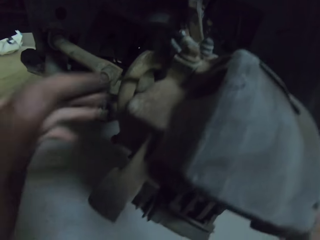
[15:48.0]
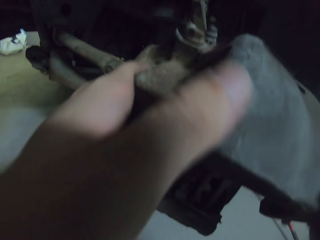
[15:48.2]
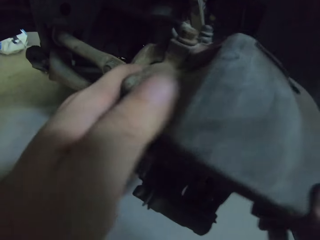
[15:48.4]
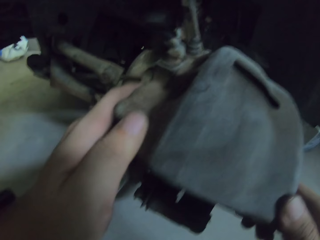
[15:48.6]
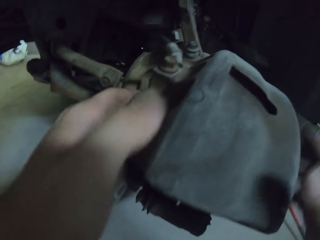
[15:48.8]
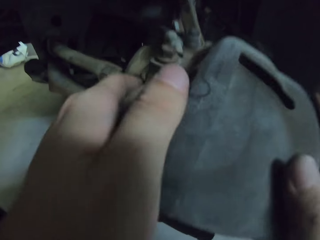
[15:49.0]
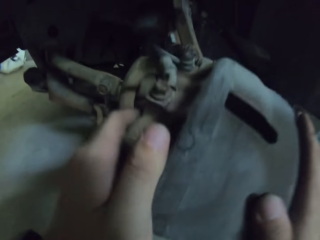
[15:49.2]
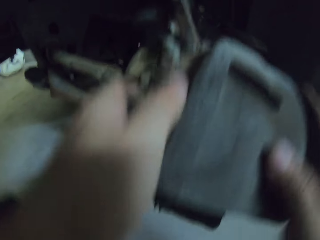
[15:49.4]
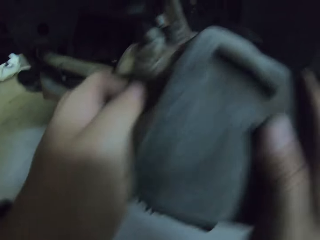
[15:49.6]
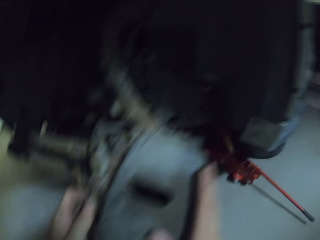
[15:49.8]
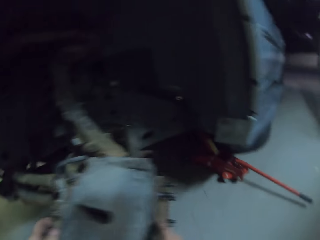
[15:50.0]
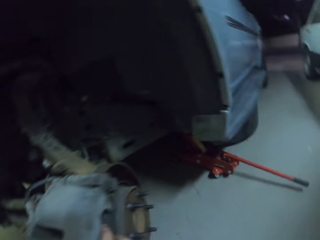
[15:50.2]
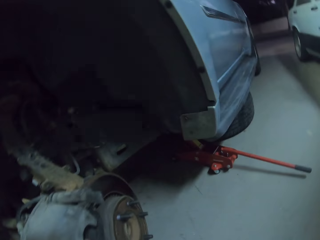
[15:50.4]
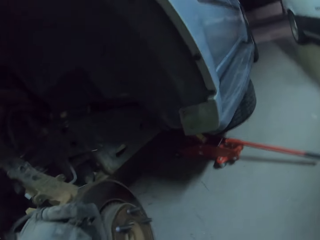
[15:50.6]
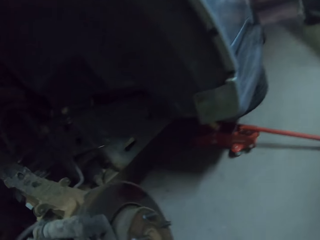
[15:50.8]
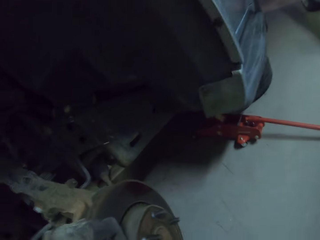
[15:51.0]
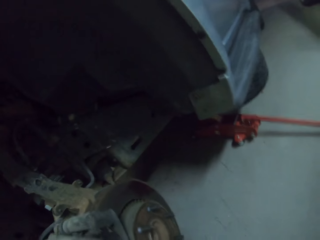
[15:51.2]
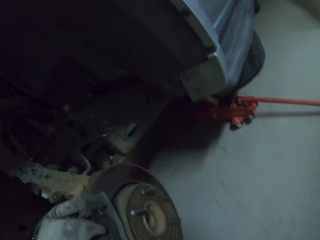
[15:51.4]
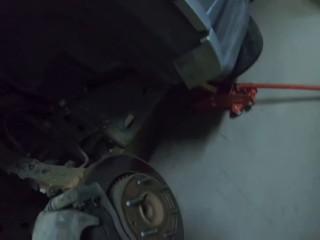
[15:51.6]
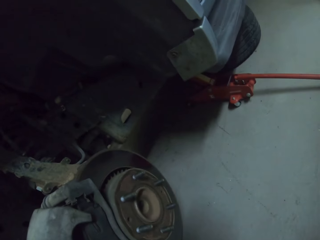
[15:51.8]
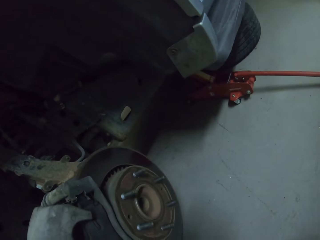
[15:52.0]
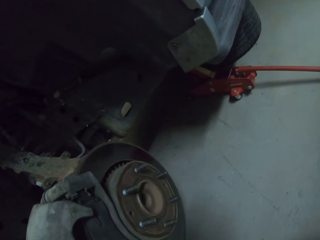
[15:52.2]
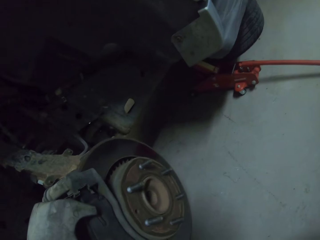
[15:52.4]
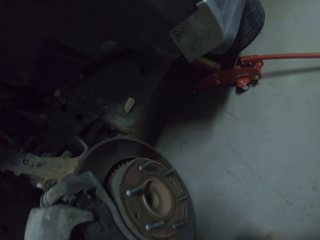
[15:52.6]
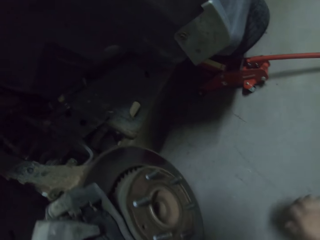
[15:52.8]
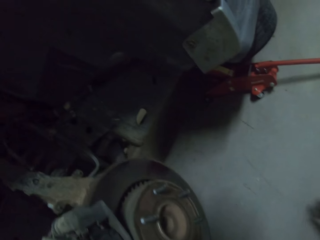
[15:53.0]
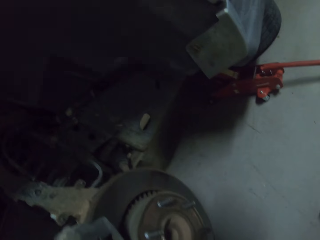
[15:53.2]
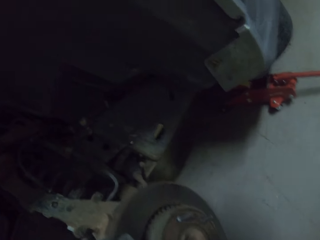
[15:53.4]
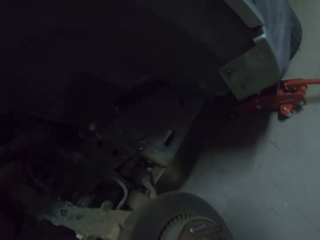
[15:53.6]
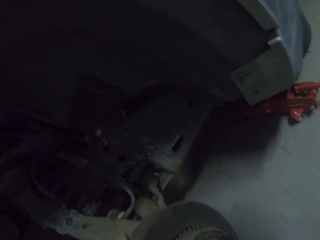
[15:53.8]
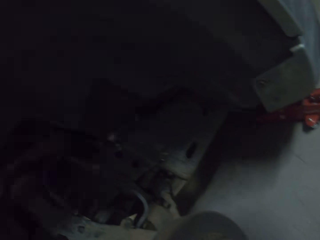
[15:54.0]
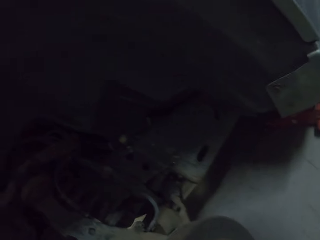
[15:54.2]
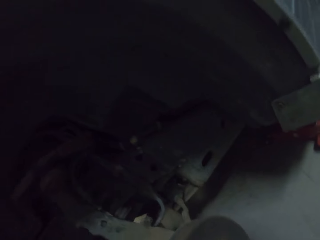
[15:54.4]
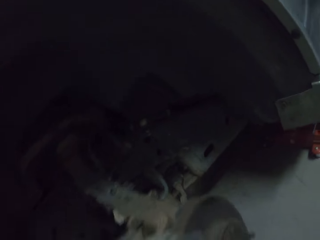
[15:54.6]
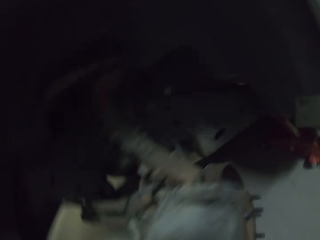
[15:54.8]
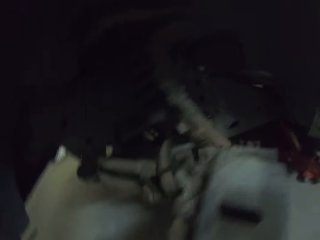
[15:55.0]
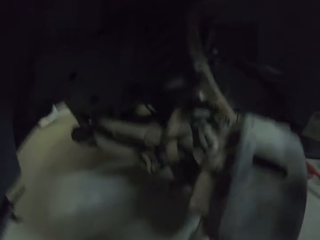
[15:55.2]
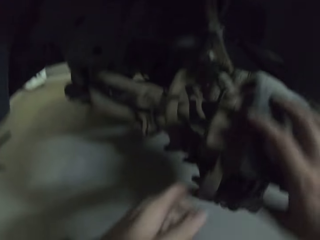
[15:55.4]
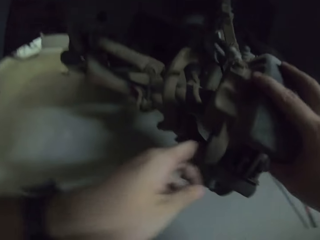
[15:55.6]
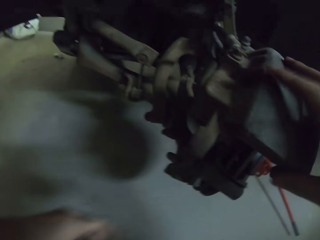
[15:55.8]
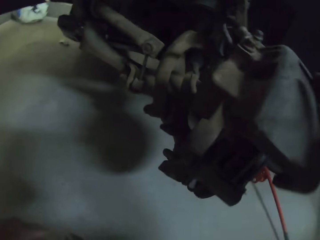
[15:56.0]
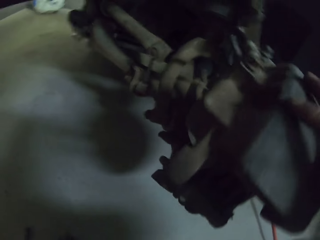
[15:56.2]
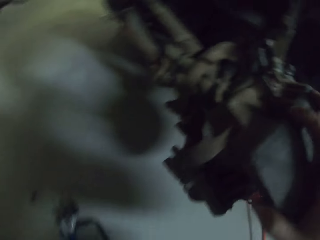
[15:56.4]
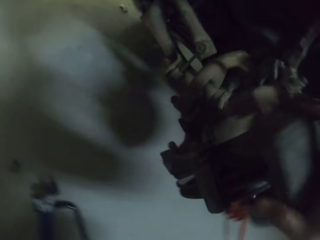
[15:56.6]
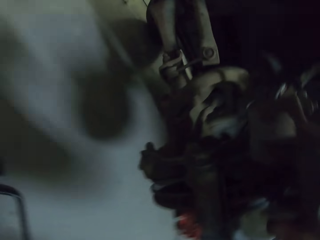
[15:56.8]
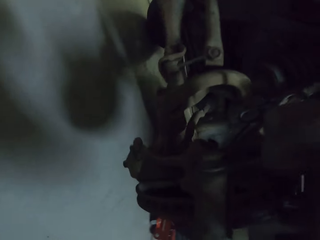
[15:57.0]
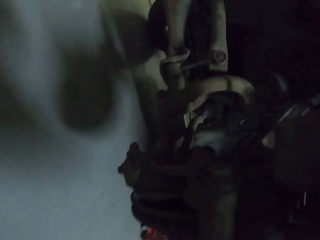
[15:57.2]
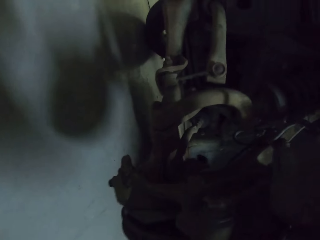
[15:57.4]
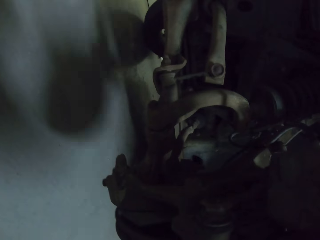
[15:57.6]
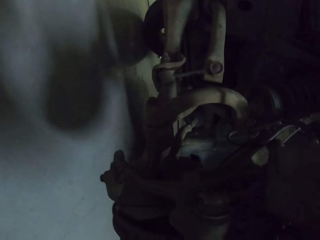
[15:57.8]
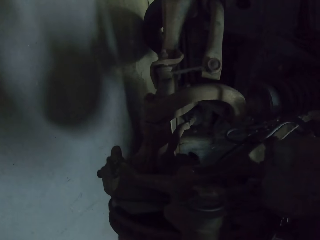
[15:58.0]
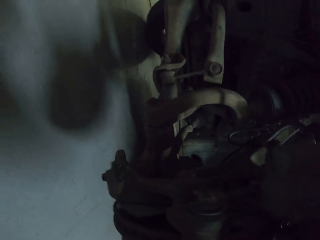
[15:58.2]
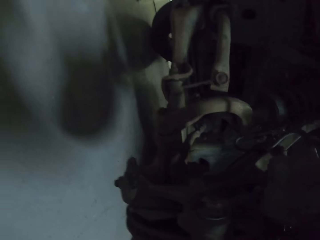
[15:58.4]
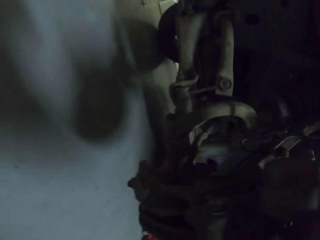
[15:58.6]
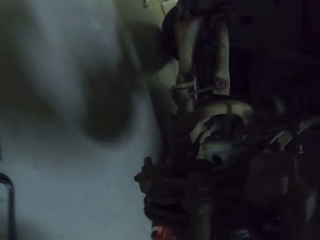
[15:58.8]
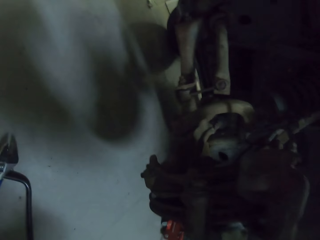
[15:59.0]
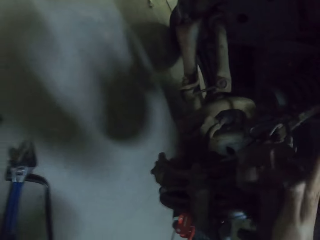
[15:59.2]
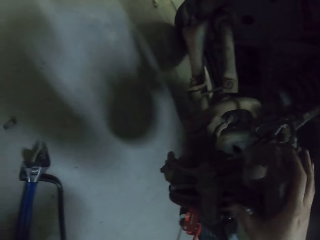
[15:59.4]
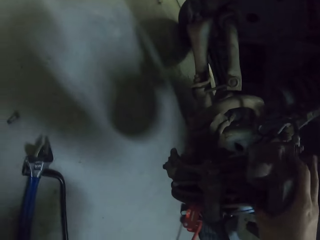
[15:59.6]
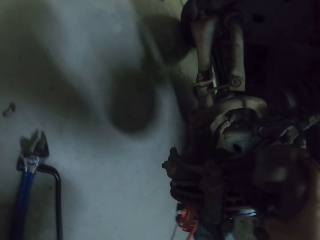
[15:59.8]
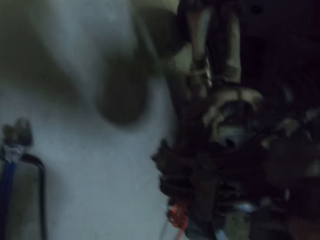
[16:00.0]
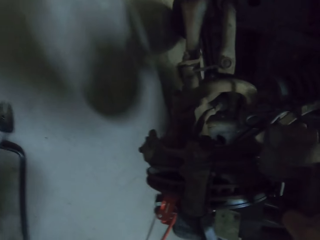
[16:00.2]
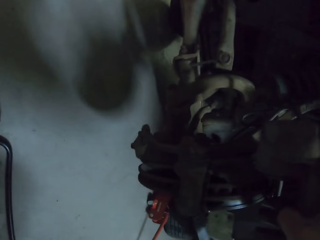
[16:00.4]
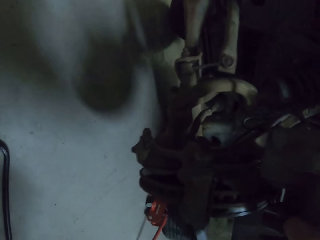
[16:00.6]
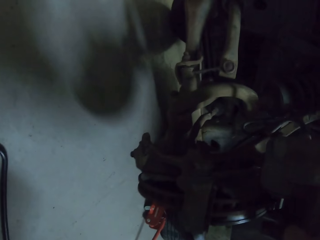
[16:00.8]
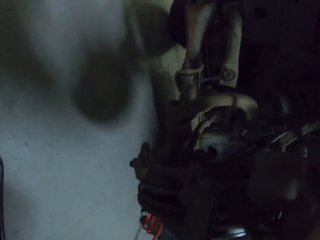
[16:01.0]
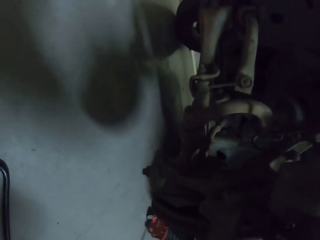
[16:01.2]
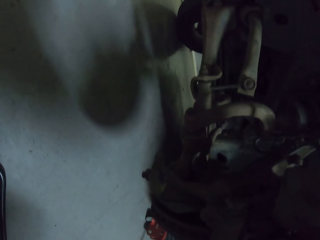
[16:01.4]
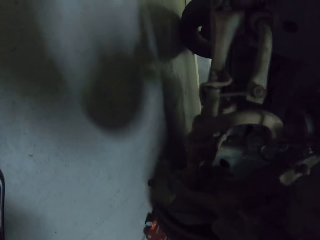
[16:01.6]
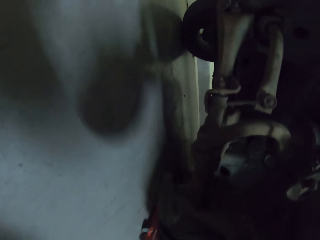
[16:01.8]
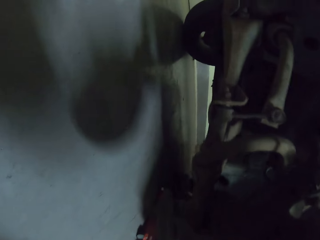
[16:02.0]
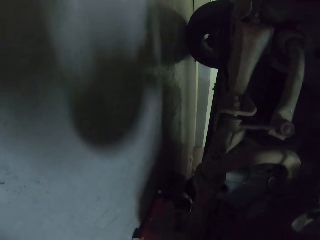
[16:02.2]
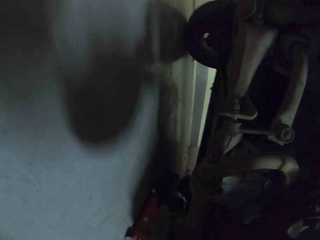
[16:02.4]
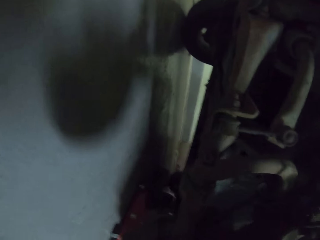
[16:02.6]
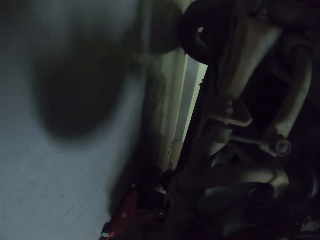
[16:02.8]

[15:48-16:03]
The camera wearer closes something. They look around the garage. They hold something. They open something. They move a hand around an object.

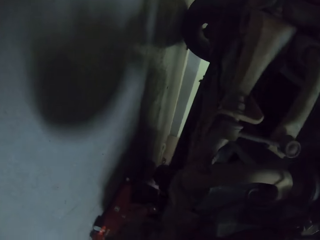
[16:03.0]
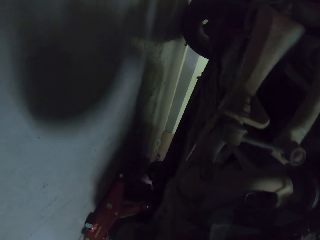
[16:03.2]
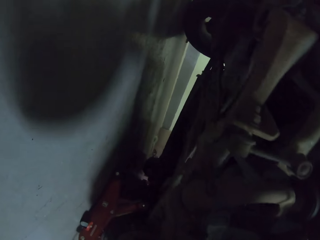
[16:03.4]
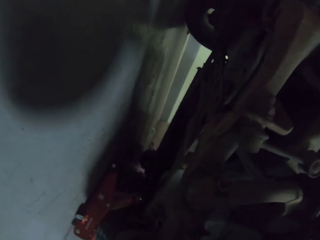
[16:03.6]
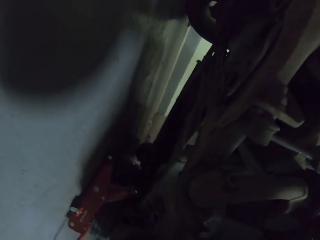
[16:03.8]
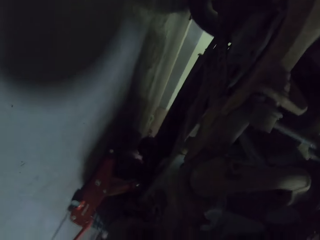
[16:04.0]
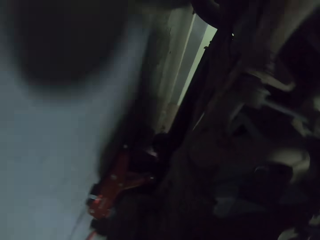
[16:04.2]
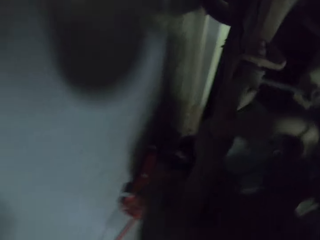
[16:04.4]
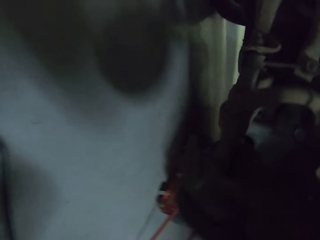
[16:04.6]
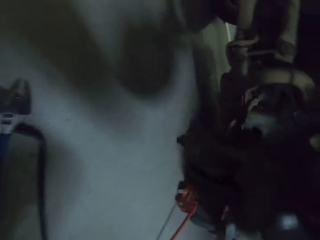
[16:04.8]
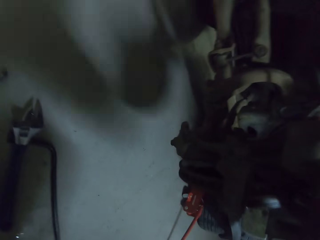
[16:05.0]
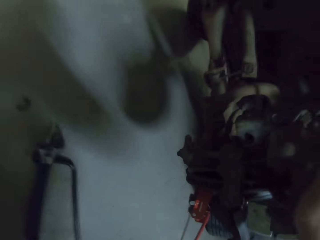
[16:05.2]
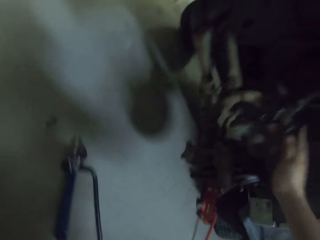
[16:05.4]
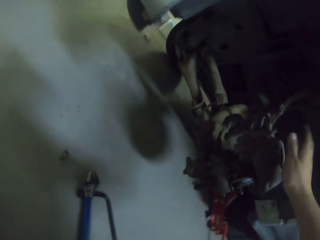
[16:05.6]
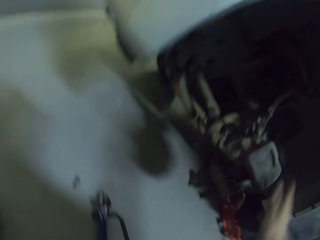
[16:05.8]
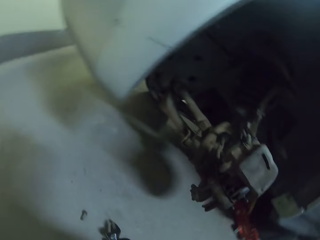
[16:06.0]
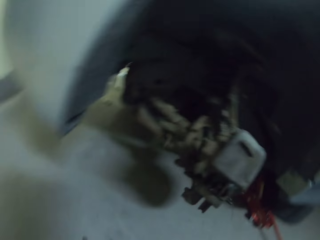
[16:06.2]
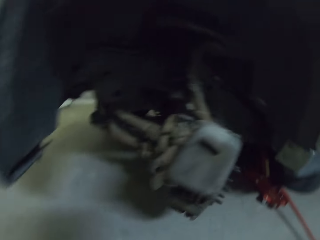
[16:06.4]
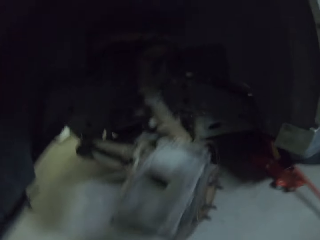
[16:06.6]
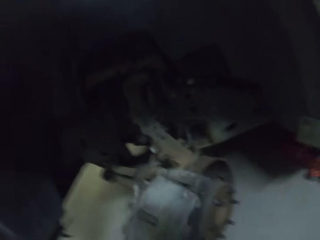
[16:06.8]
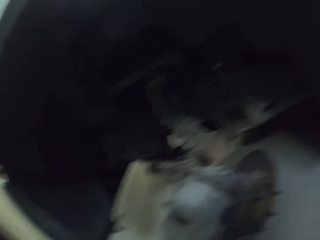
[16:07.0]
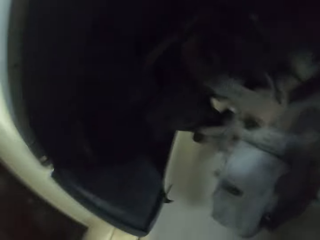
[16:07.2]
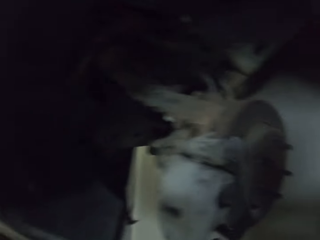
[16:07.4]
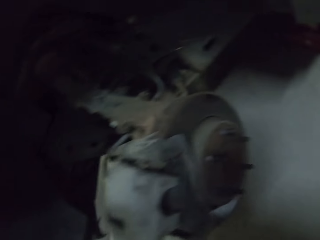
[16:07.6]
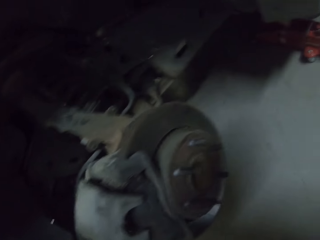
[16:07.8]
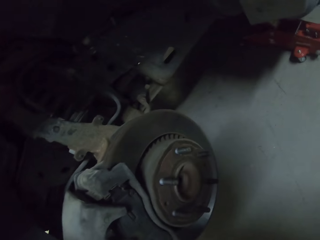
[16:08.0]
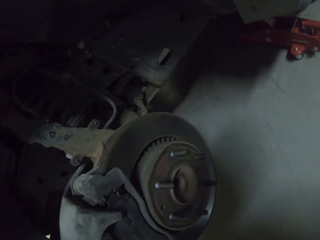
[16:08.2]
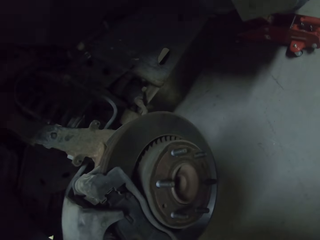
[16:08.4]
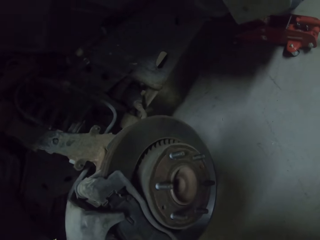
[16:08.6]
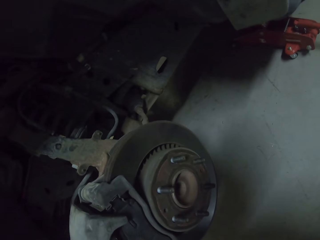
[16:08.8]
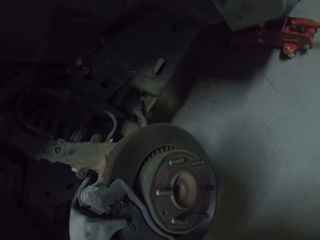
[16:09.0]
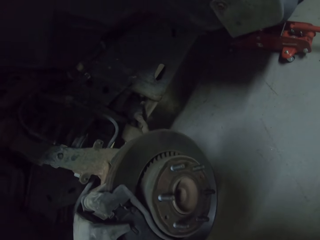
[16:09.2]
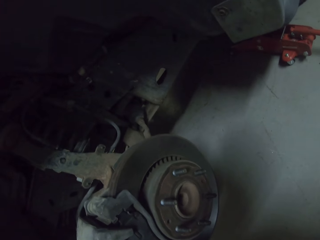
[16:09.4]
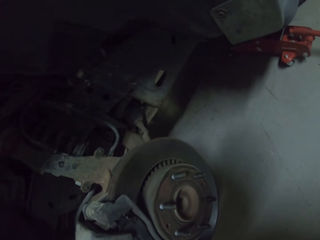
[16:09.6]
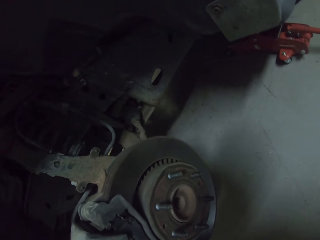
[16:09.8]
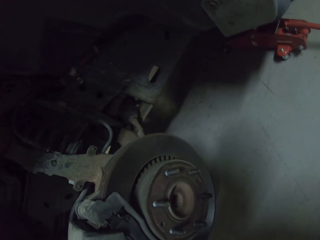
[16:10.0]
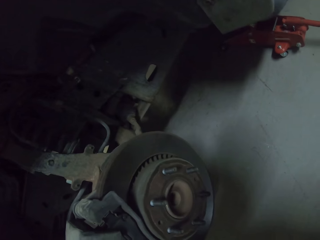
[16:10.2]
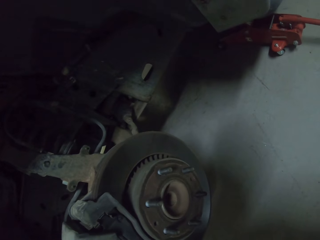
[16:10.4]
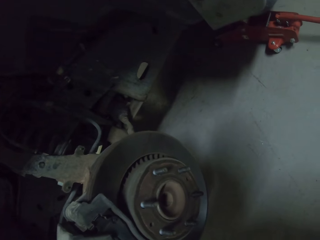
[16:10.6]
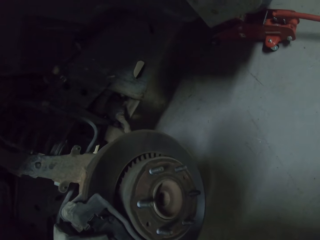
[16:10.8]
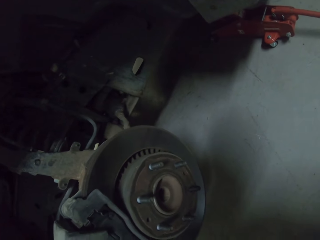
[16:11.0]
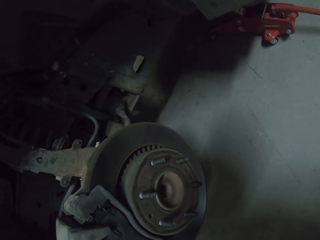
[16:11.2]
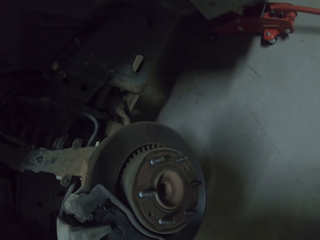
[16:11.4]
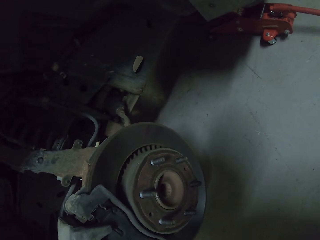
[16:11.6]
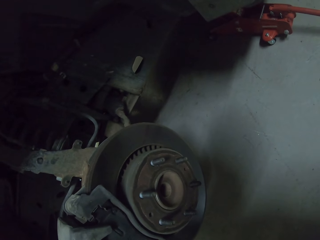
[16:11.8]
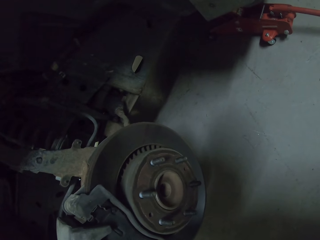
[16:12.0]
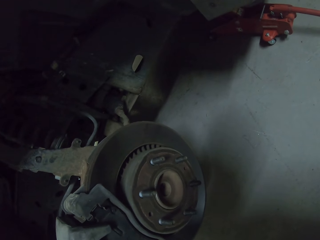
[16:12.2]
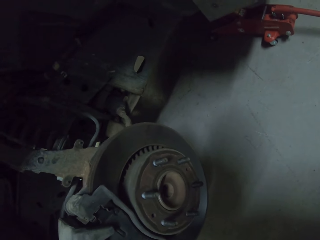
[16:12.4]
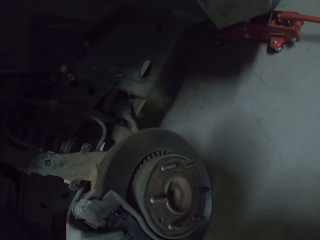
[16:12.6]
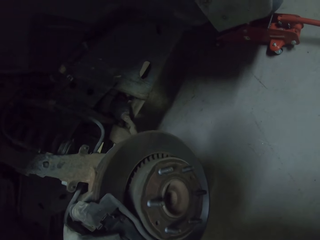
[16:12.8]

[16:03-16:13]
The camera wearer taps an object. They move a hand from the object. They look around the garage.
